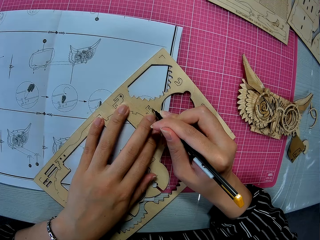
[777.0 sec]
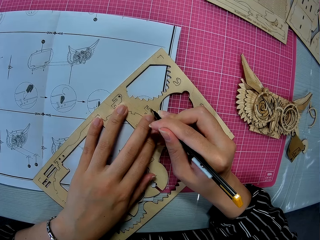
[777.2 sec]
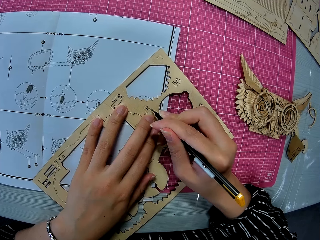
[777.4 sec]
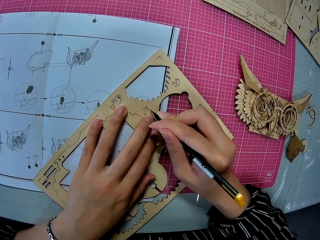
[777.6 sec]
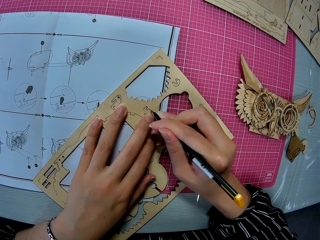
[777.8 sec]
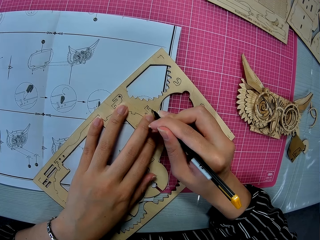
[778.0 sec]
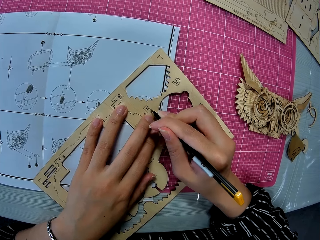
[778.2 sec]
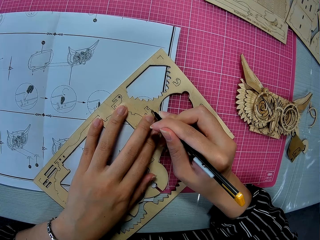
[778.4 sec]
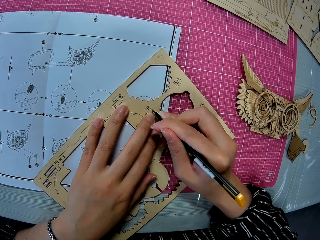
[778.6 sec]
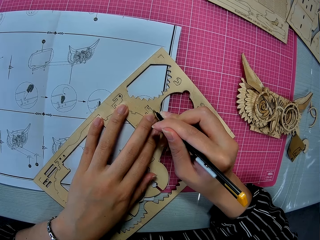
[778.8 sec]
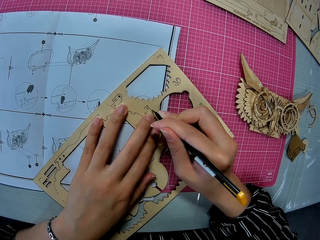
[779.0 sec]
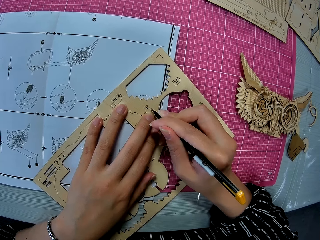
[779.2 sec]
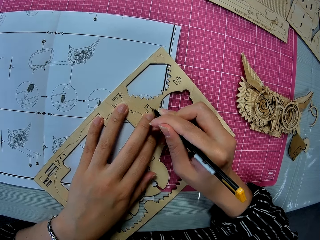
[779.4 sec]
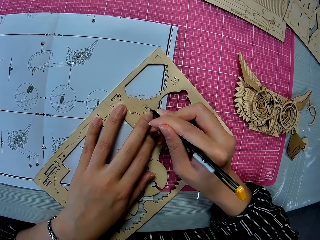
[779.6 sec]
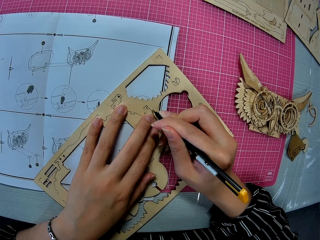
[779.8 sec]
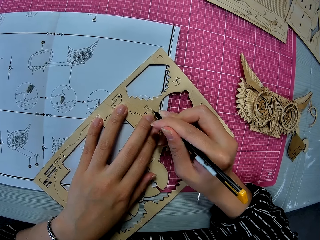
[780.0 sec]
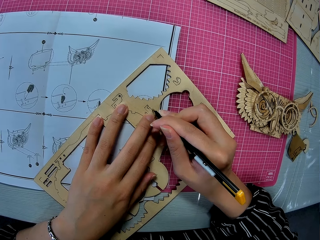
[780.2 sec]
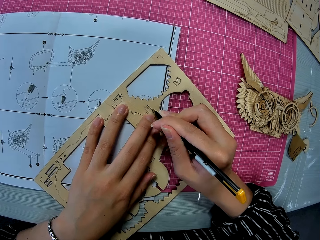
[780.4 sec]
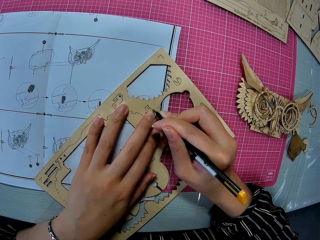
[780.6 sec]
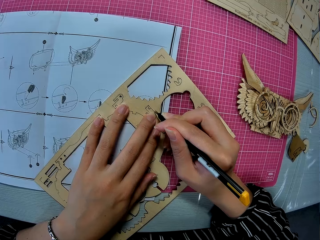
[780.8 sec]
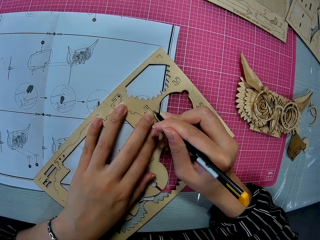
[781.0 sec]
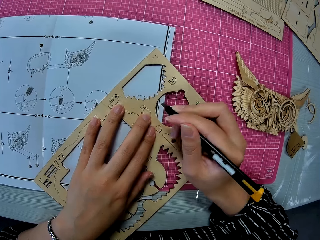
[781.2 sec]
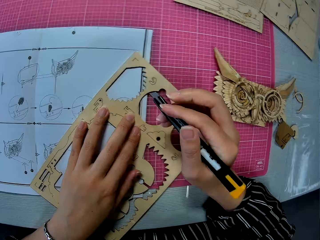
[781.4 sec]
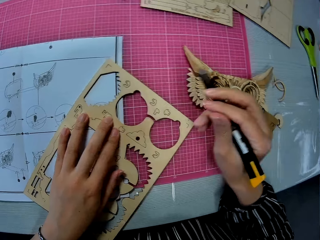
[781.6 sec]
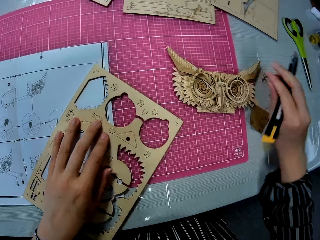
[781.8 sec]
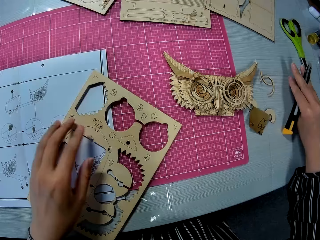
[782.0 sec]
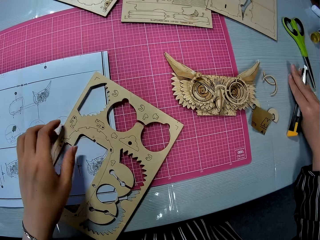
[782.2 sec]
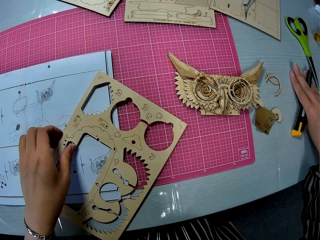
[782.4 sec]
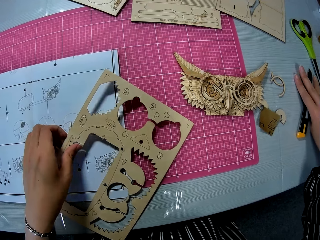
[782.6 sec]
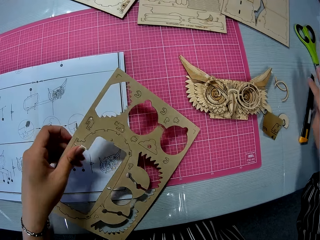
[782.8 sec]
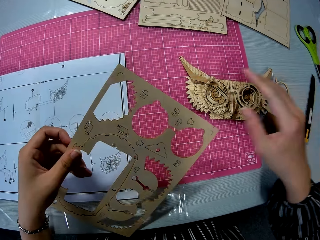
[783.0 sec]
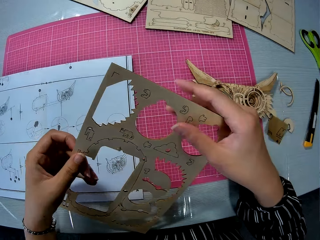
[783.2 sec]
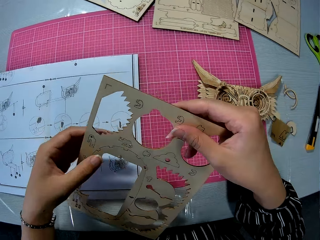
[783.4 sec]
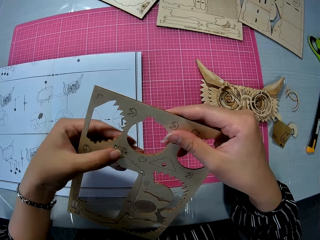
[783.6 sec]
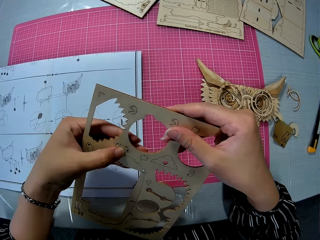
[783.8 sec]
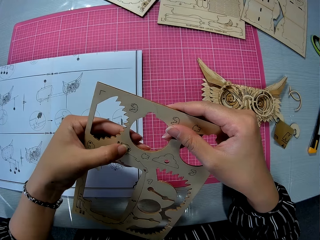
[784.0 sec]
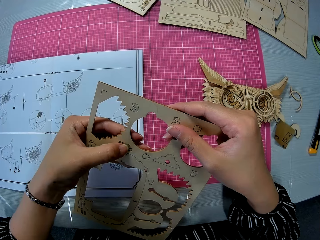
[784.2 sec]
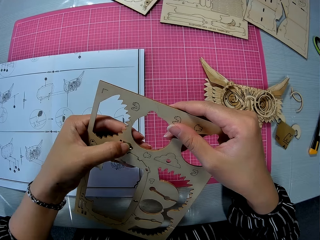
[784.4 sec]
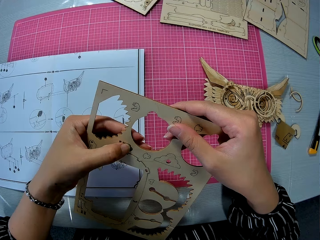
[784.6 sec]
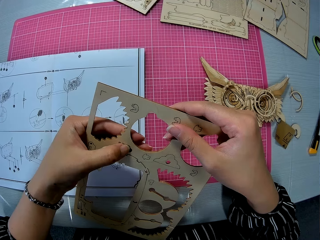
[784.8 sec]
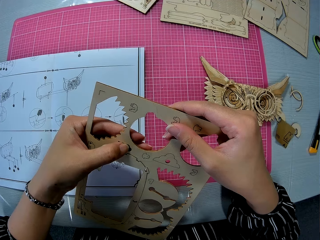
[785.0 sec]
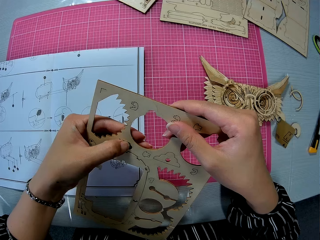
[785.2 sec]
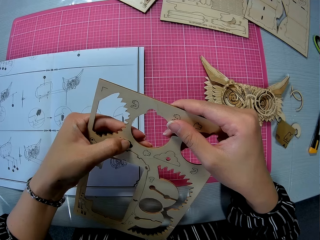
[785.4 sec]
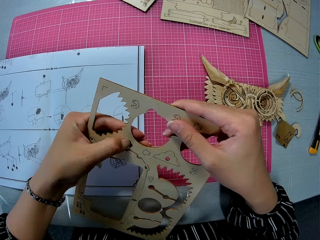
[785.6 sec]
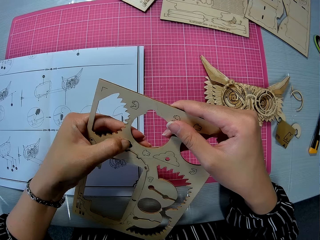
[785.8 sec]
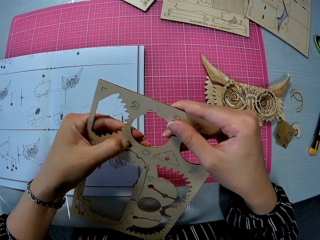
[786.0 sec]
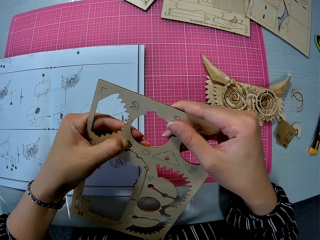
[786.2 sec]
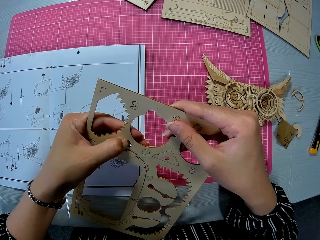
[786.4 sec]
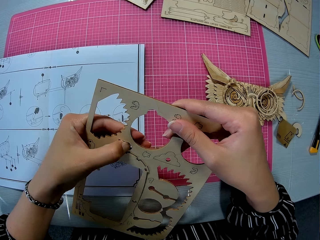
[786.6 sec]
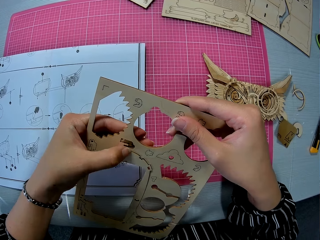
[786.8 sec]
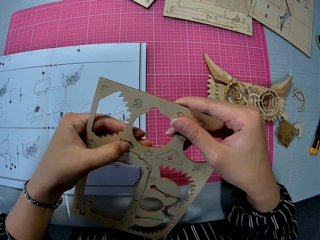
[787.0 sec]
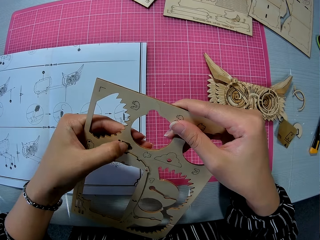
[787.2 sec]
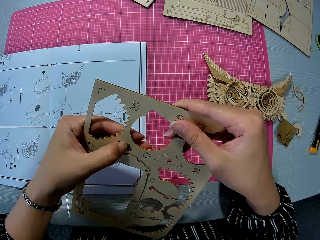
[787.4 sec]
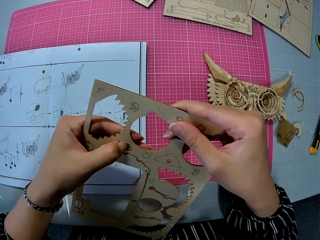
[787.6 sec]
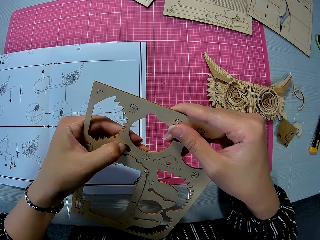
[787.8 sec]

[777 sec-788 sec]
The camera wearer drops the craft blade on the table. They pick up the cardboard on the blueprint and remove a piece from the cardboard.

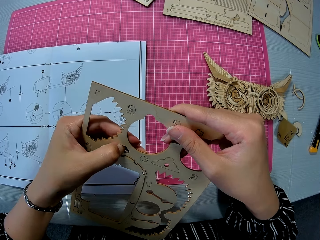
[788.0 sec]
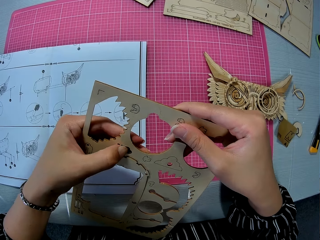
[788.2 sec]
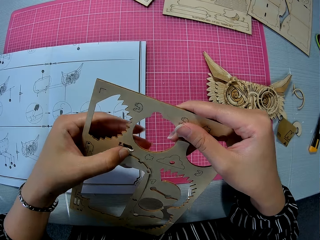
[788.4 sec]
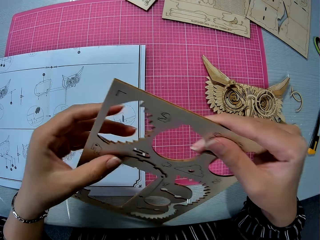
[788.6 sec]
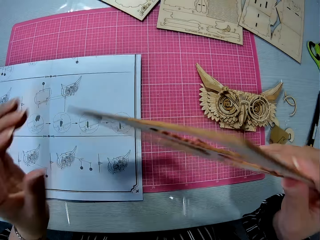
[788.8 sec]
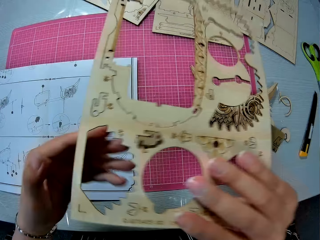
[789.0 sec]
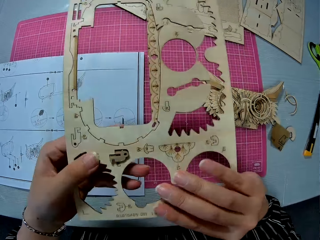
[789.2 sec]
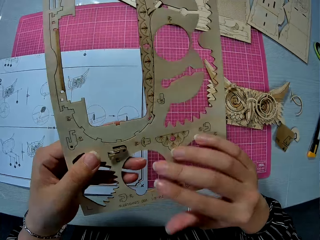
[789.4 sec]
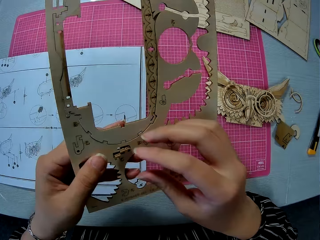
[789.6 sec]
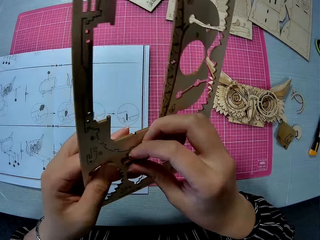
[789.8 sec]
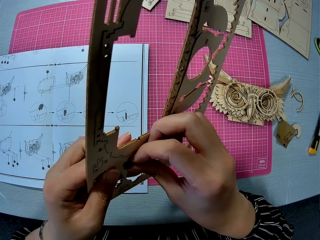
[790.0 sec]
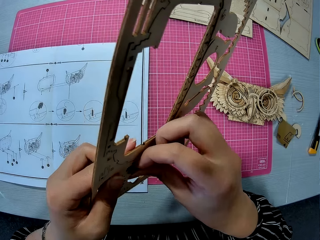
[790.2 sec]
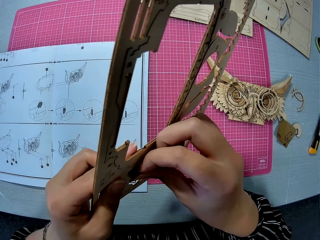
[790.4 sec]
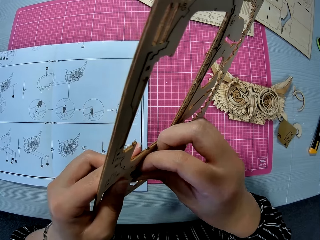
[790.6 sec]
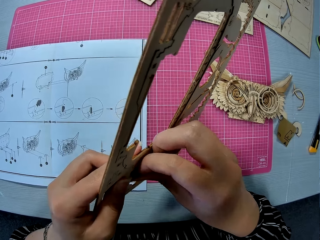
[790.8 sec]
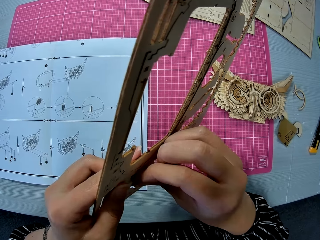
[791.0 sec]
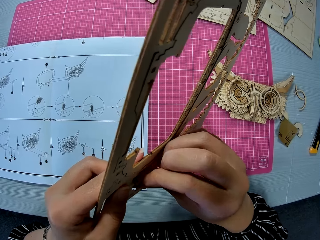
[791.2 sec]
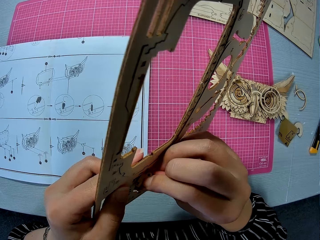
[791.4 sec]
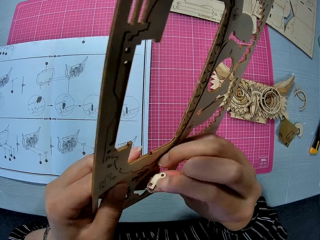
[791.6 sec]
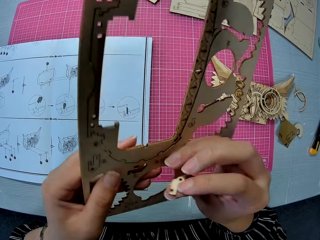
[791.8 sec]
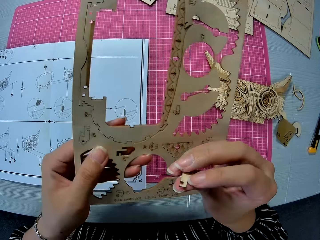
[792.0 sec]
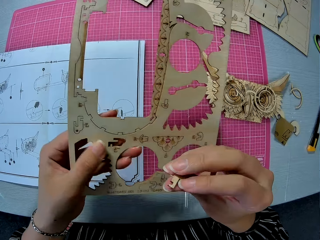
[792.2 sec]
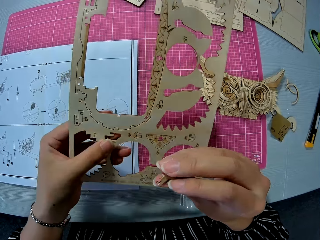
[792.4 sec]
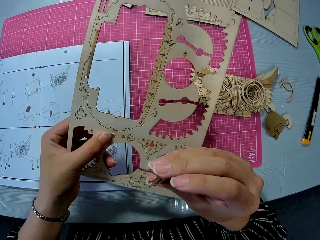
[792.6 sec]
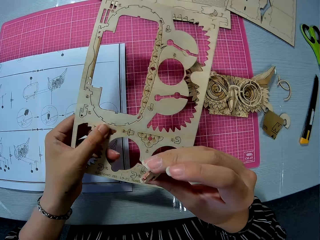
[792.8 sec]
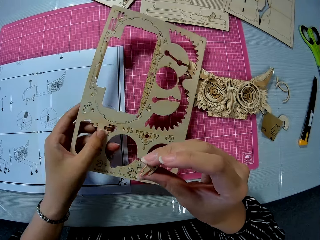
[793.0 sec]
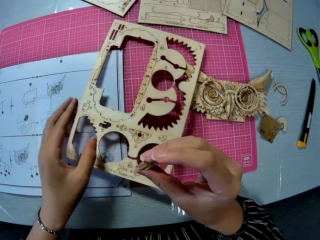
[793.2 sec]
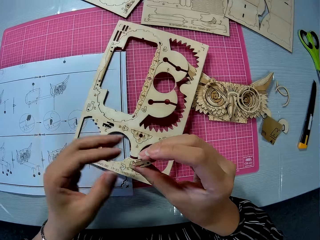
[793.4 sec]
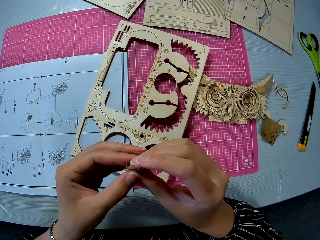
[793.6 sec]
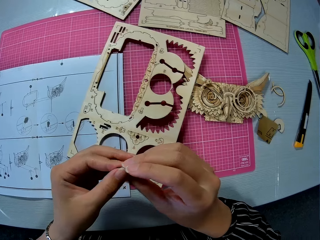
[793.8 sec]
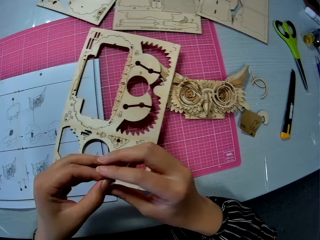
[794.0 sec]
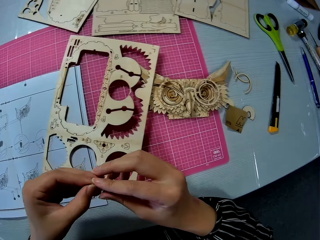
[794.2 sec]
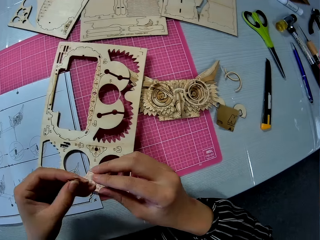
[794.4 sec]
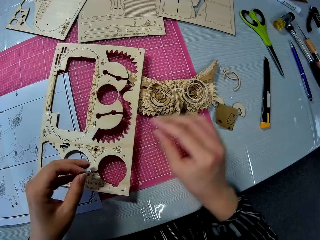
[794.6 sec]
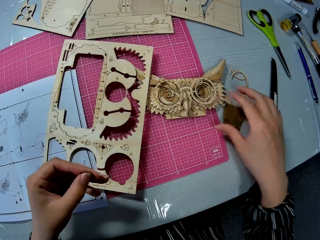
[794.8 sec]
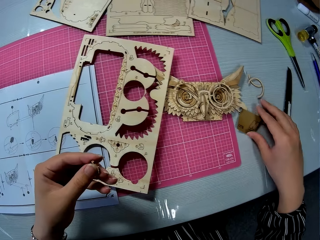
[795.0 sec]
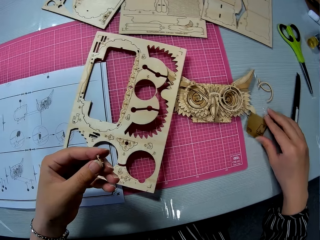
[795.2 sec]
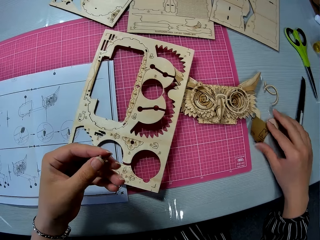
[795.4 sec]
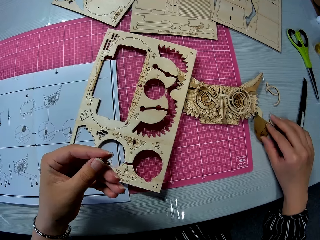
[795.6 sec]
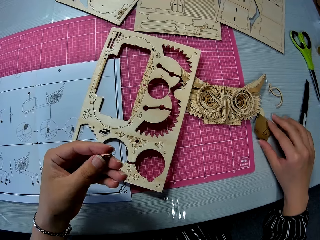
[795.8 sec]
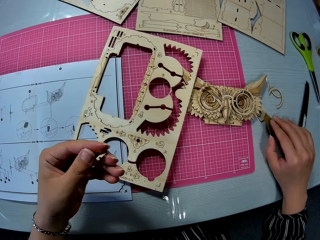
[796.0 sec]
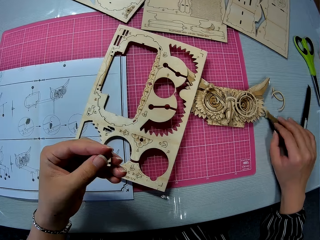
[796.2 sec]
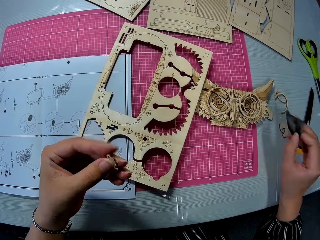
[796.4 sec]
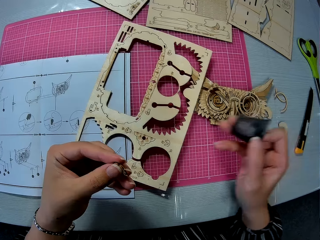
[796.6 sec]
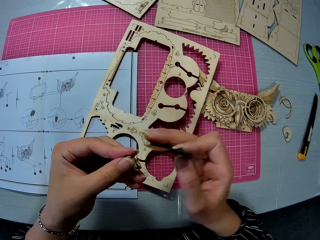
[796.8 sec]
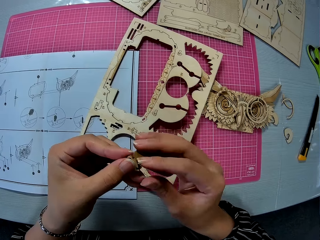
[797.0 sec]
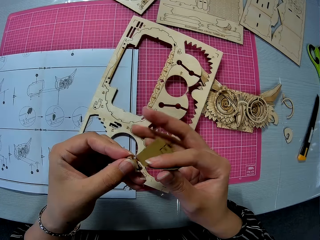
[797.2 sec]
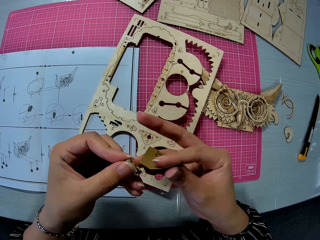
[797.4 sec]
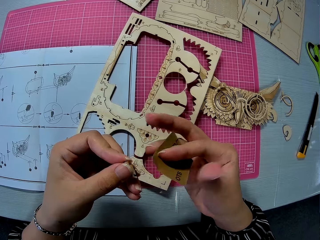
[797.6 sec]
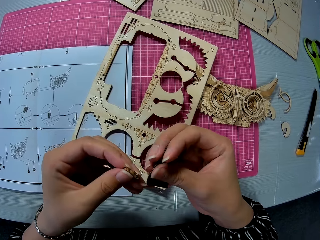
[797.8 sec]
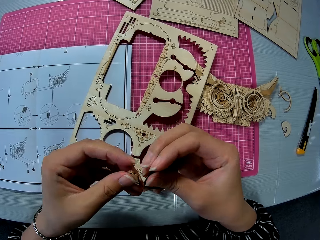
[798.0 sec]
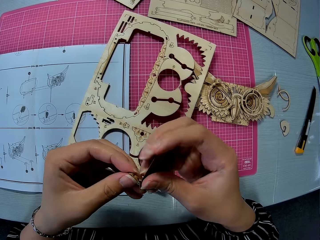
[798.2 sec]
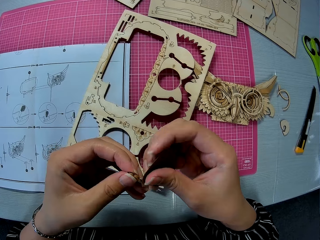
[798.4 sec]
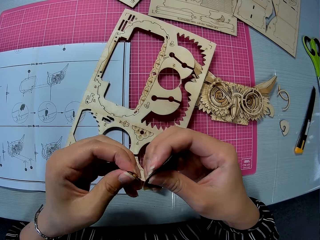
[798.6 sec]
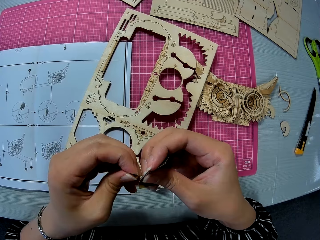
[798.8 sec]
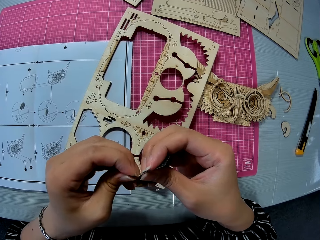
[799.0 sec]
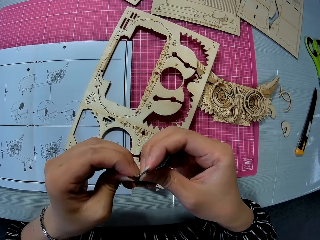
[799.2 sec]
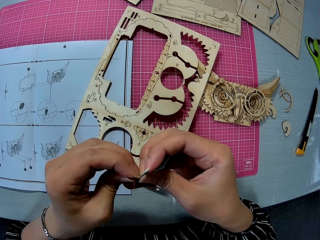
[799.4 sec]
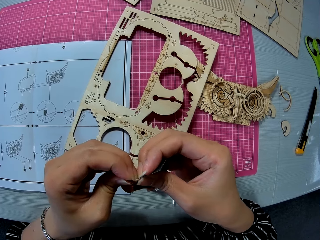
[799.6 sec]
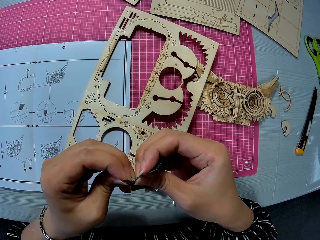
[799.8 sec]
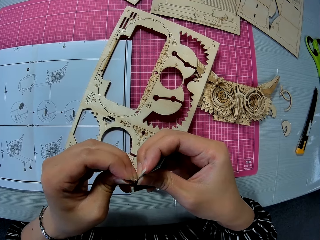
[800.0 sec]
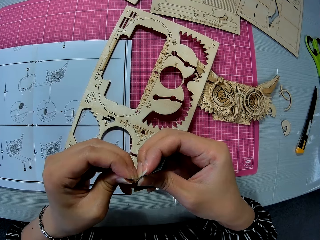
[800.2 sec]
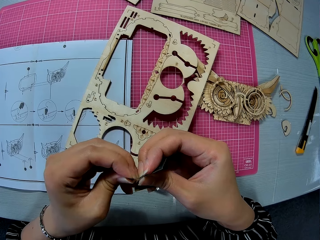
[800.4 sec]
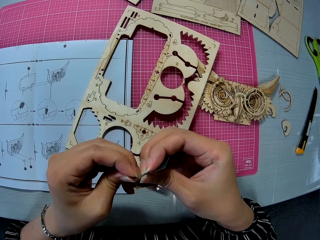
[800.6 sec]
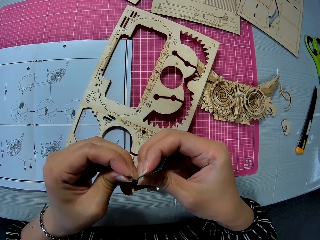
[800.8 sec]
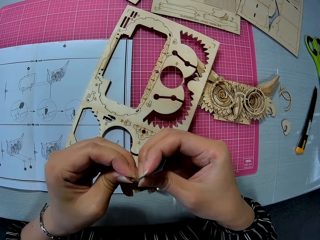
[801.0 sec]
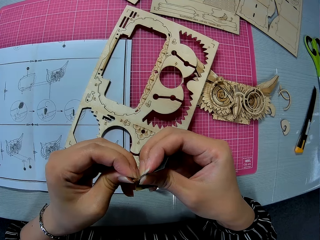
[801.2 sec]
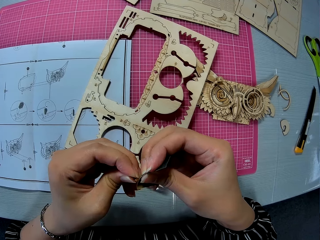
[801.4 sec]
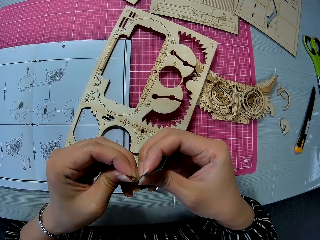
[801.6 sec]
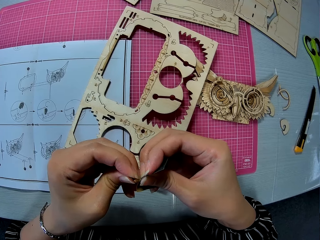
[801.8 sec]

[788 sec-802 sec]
The camera wearer turns the owl model kit. They pop out the wood. They drop the cardboard on the cutting mat. They pick up the sandpaper on the table. They scrub the pre-cut wood with the sandpaper.
